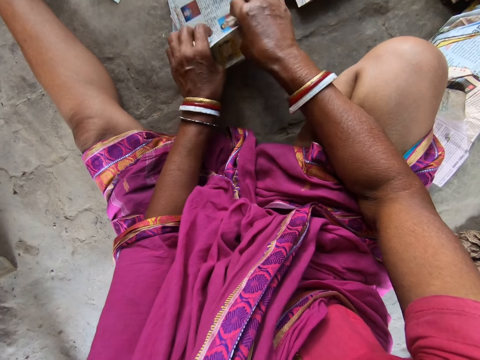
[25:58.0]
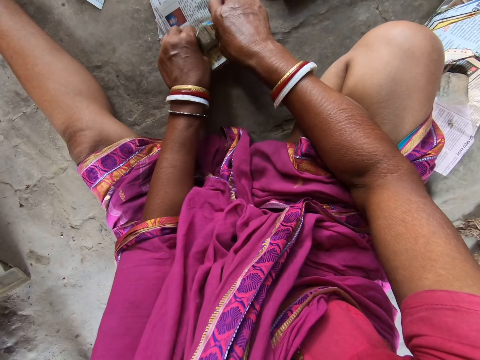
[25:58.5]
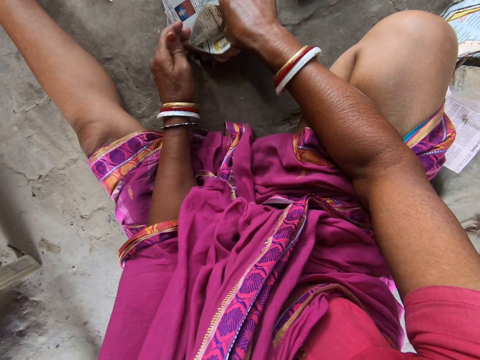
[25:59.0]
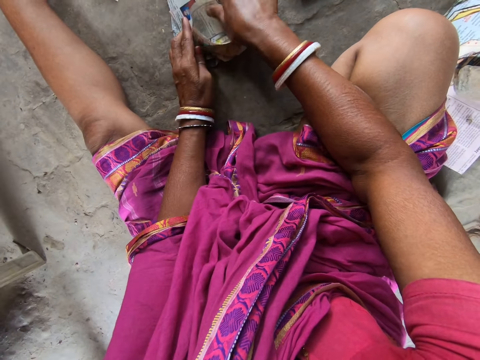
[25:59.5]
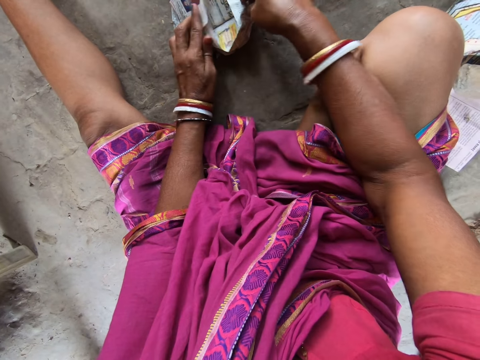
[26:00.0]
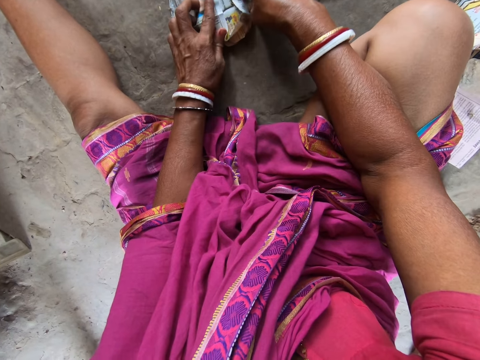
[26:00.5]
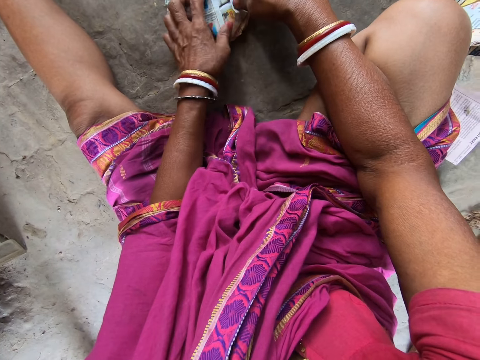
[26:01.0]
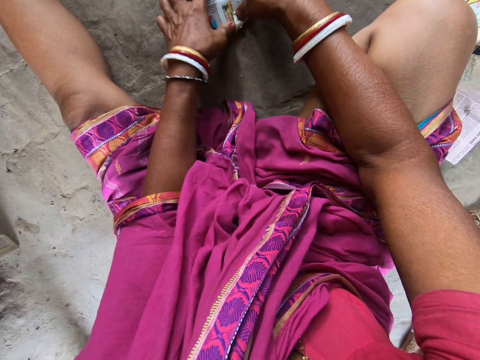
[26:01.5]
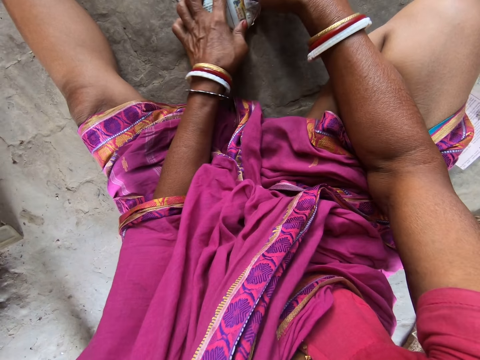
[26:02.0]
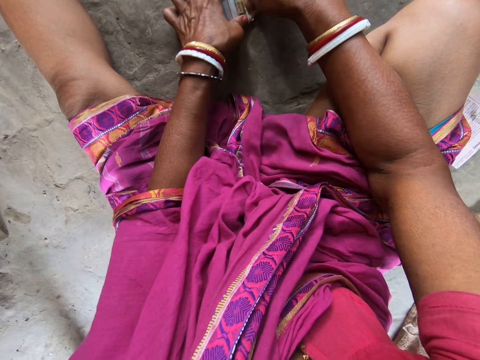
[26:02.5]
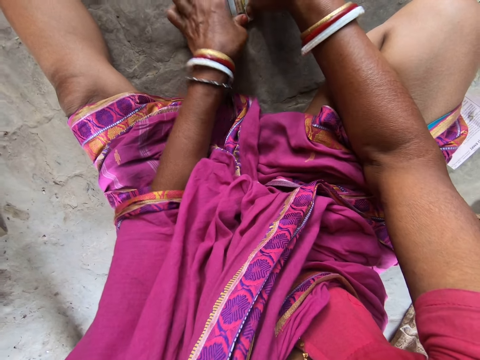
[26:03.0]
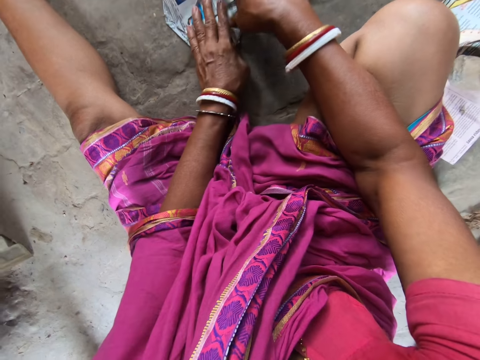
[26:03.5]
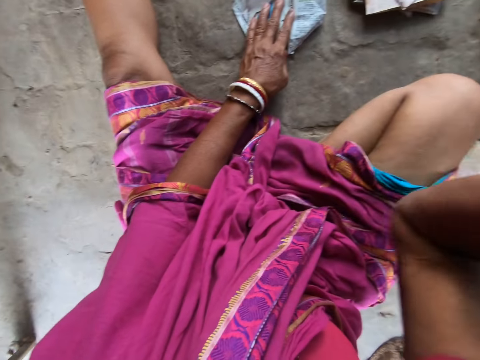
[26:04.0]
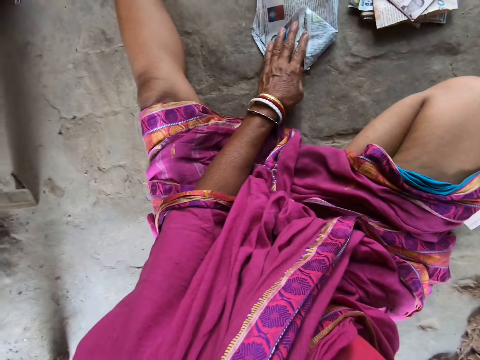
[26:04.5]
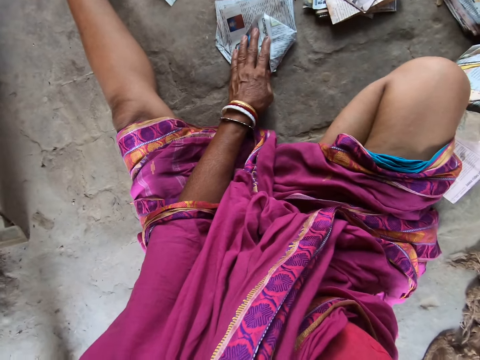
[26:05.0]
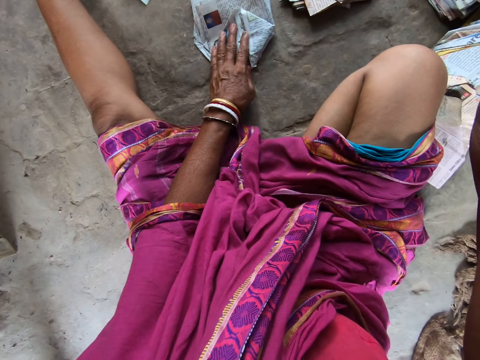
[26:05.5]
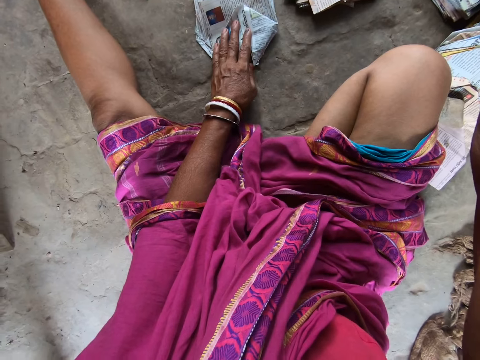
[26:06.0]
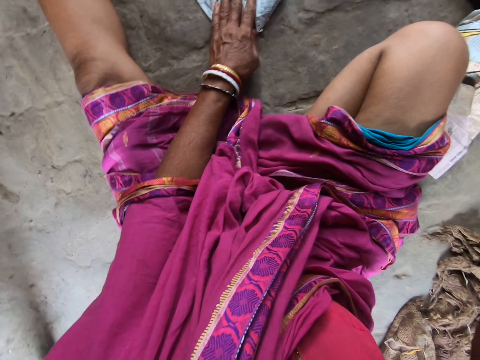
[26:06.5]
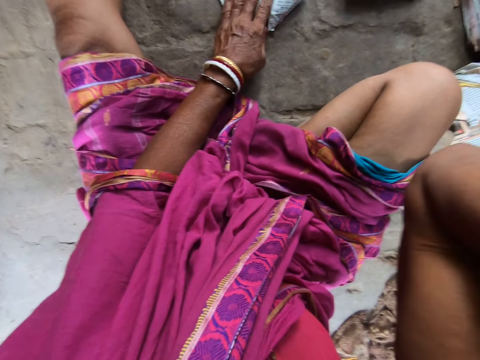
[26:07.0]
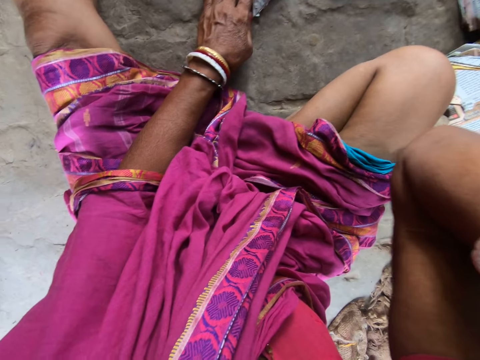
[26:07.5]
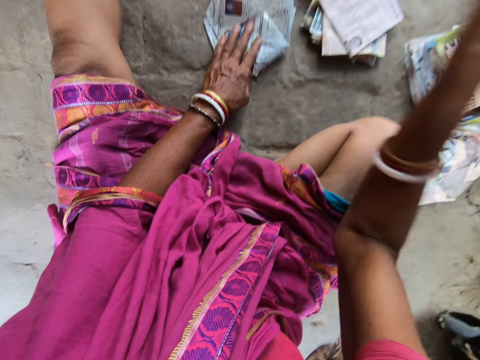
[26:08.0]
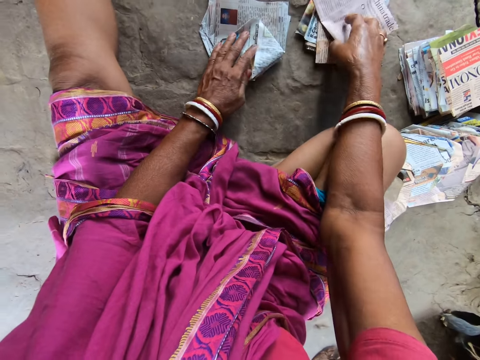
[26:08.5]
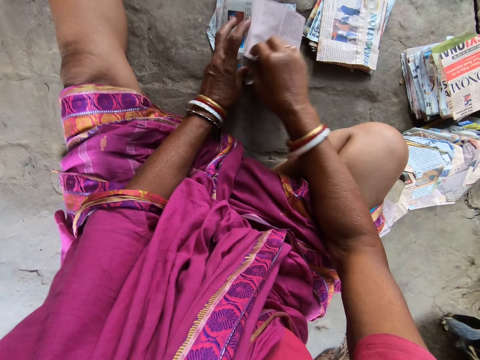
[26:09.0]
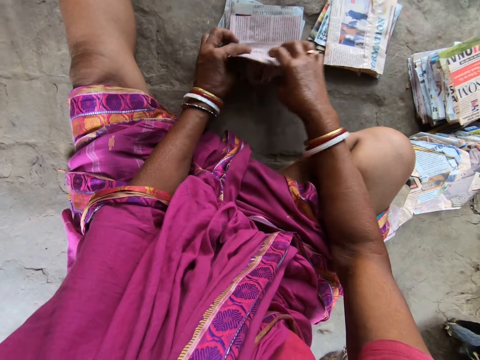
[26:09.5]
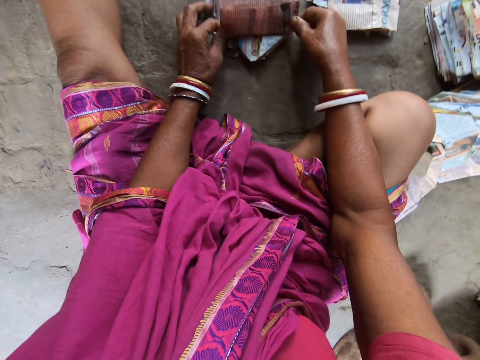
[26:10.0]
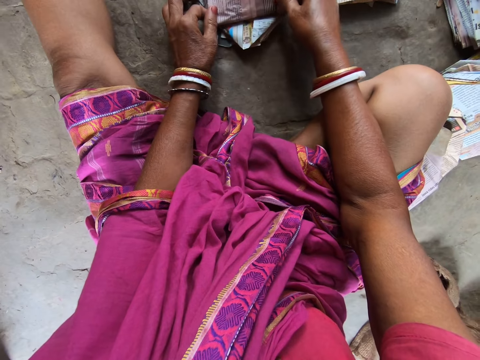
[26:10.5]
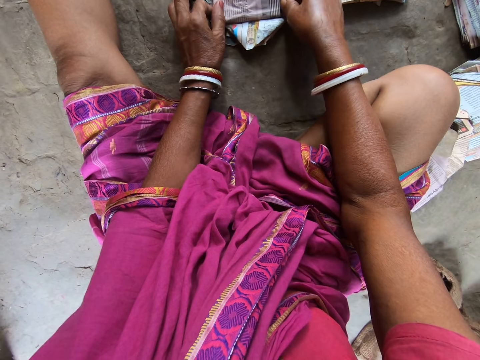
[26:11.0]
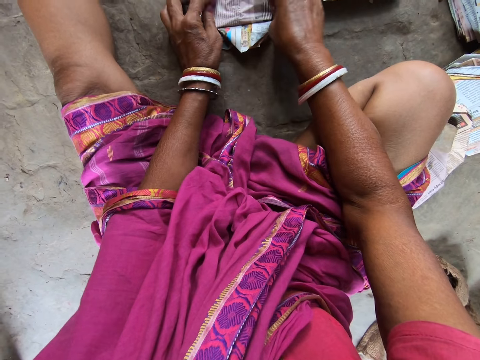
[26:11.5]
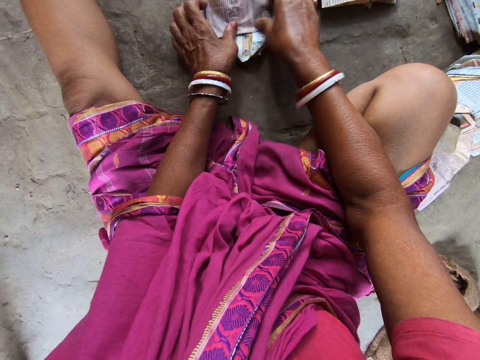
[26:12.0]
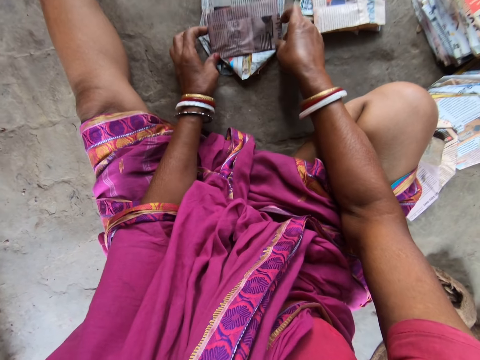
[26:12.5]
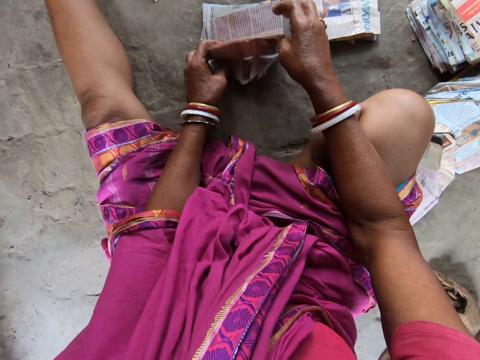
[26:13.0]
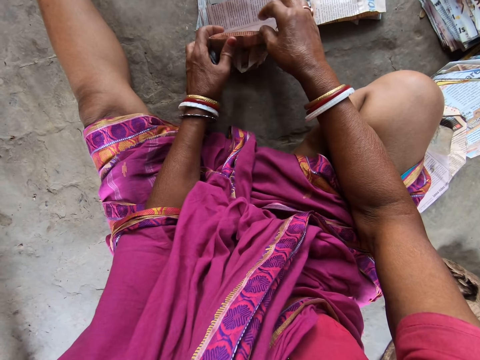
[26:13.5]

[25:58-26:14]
The camera wearer touches her head with her right hand. She picks up a piece of paper from the pile of papers on the floor with her right hand. She puts the piece of paper in her right hand on the pieces of paper on the floor. She folds the piece of paper on the pieces of paper on the floor with both hands.

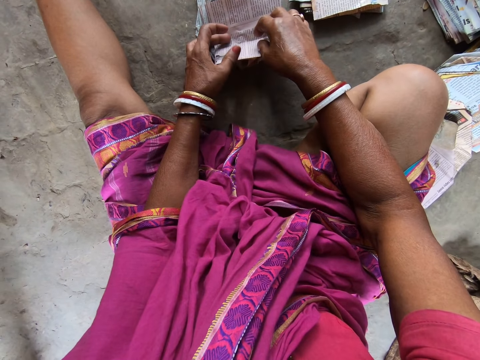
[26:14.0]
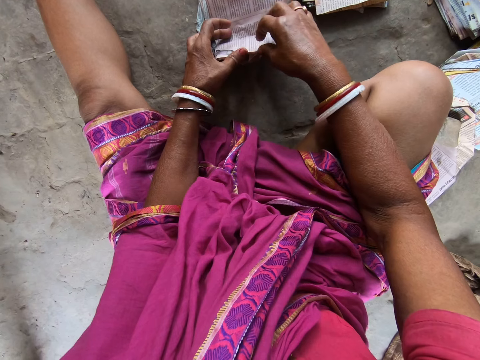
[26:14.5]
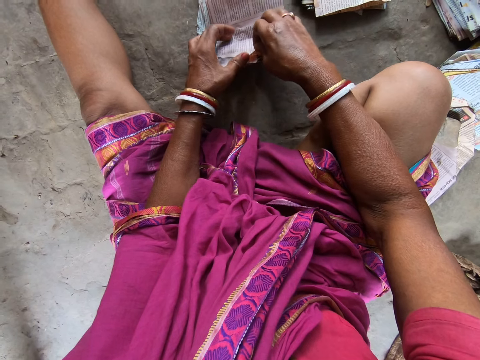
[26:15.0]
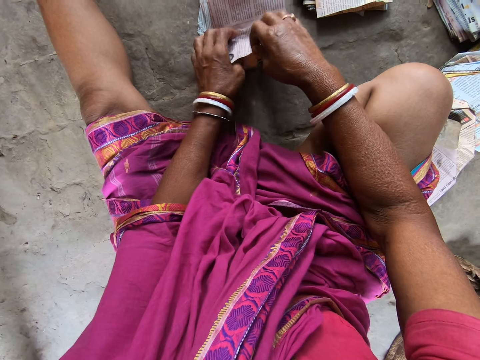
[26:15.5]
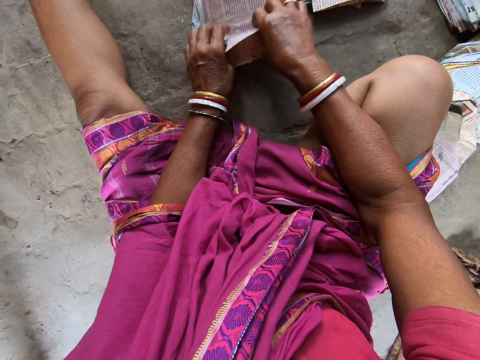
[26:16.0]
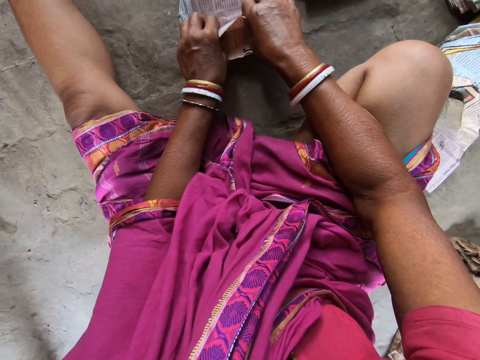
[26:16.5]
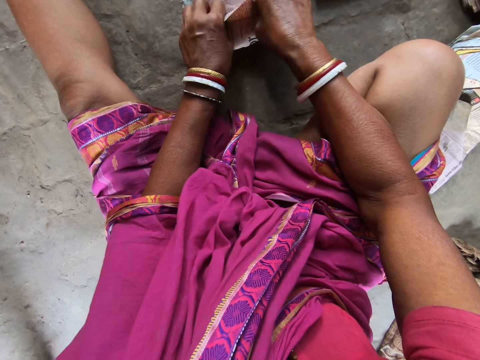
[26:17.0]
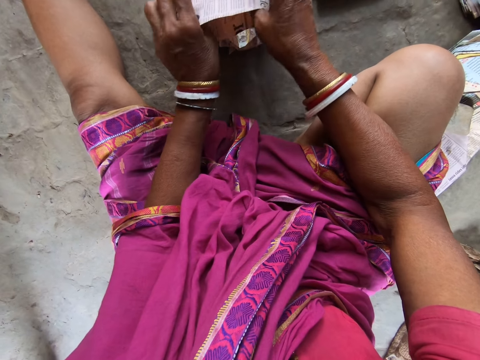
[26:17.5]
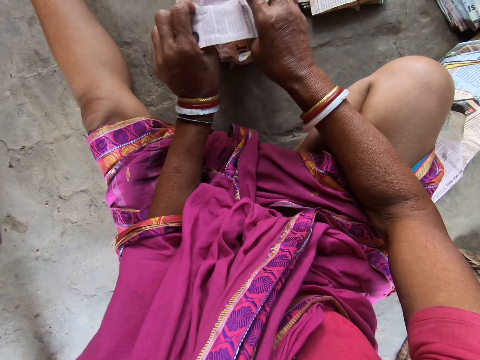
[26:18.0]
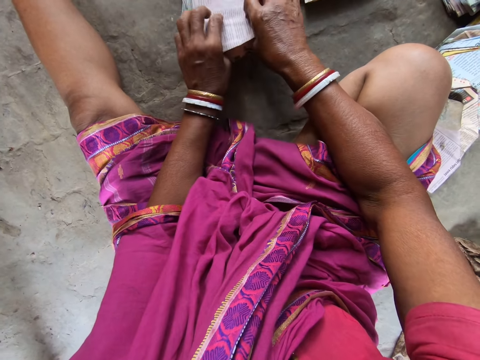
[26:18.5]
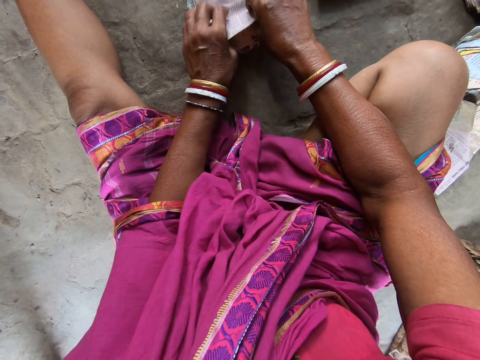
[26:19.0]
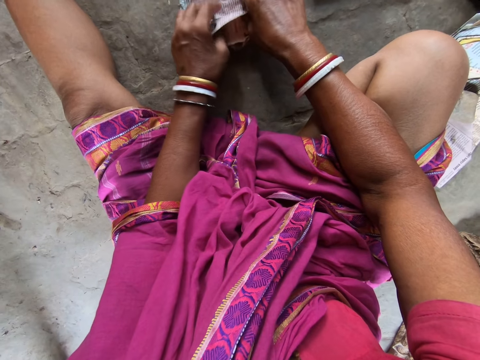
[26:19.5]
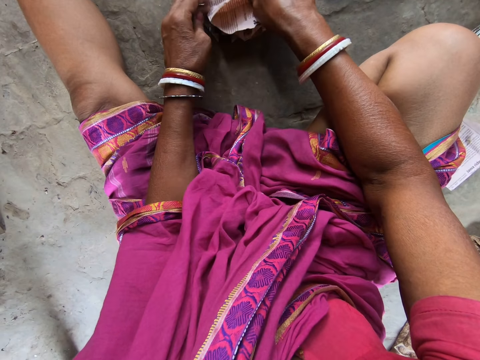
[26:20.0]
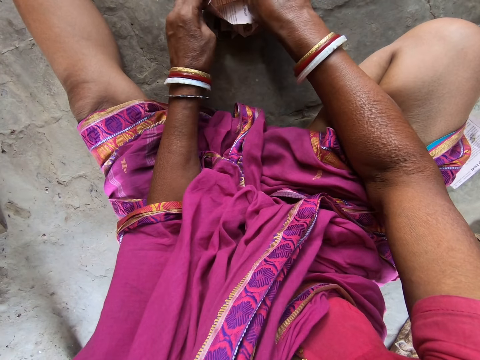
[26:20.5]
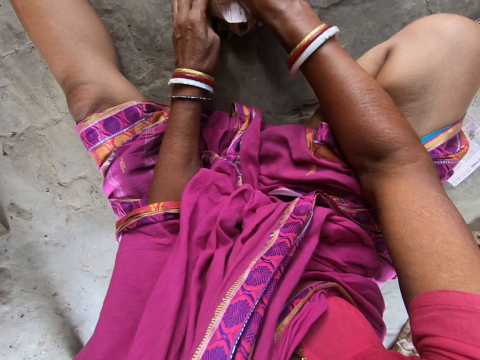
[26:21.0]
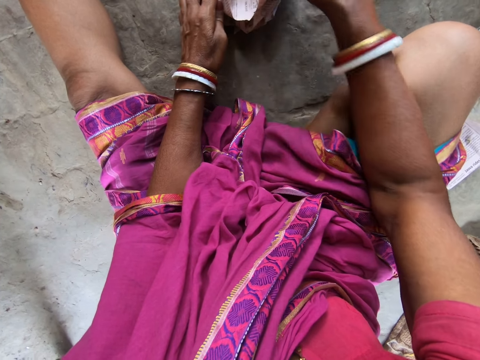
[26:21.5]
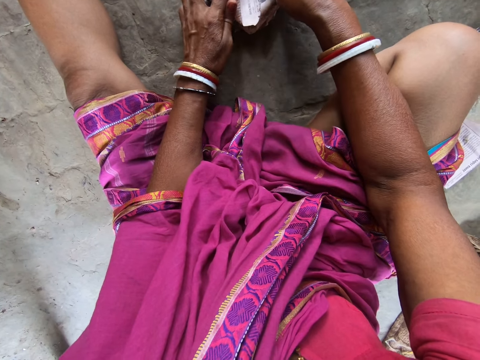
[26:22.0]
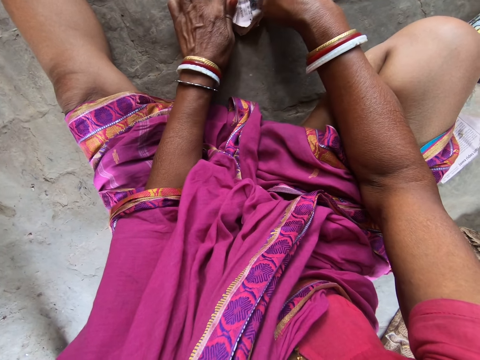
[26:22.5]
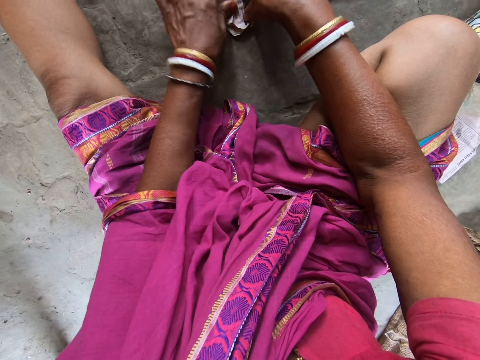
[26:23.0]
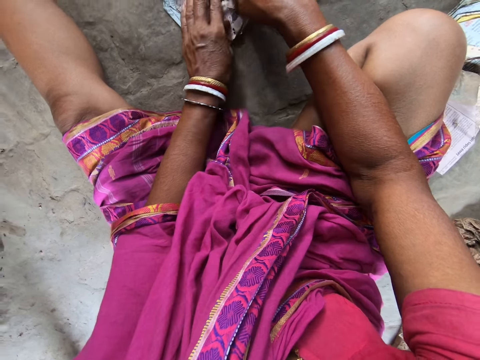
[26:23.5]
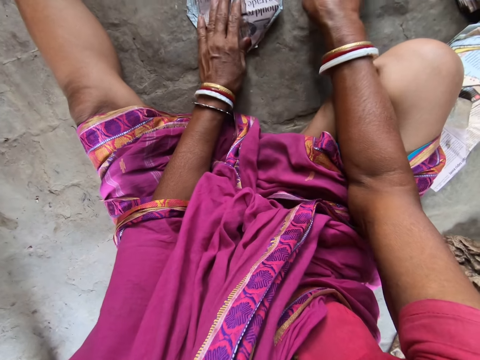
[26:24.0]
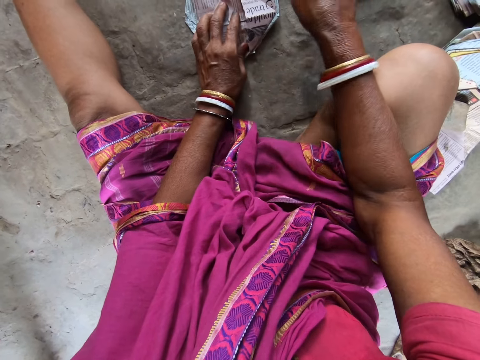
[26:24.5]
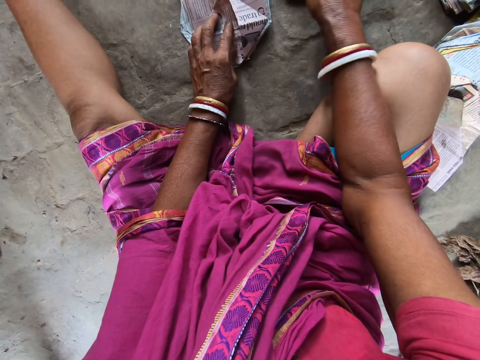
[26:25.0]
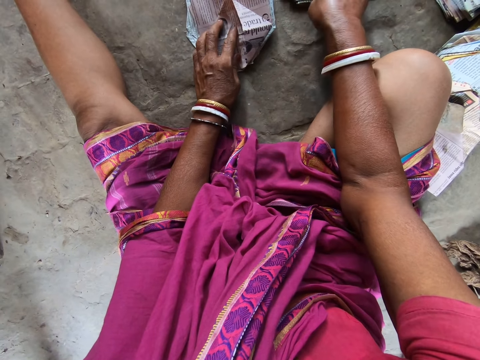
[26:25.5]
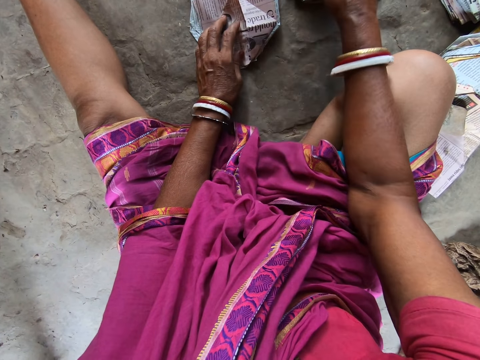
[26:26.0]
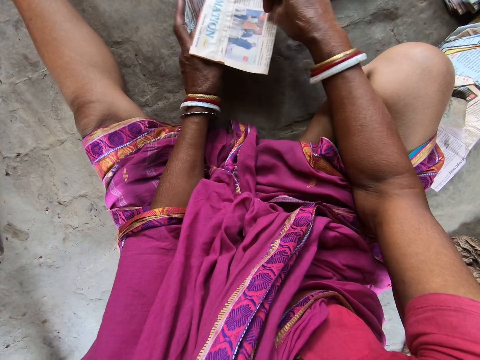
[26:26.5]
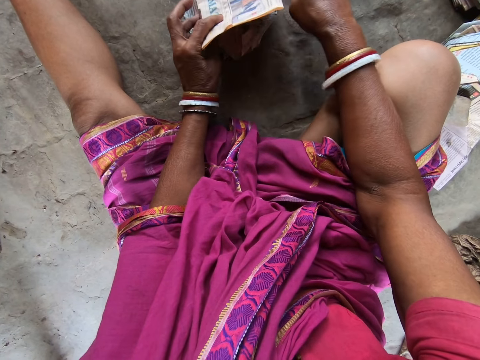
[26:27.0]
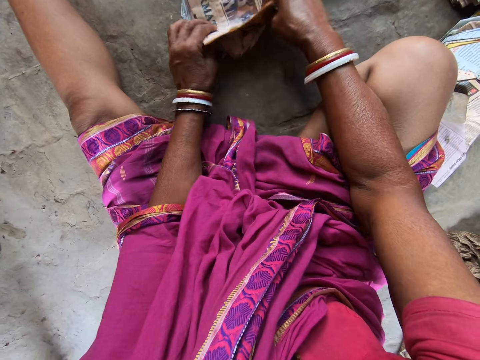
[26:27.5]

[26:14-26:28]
The camera wearer picks up a piece of paper from the pile of papers on the floor with her right hand. She puts the piece of paper in her right hand on the pieces of paper on the floor. She folds the piece of paper on the pieces of paper on the floor with both hands.
